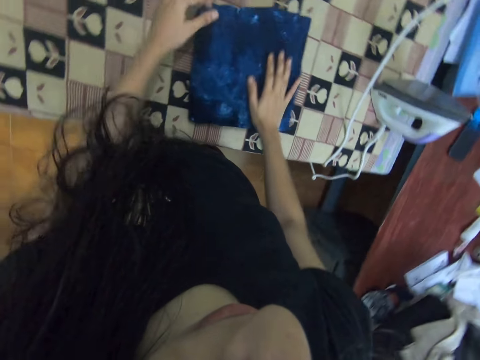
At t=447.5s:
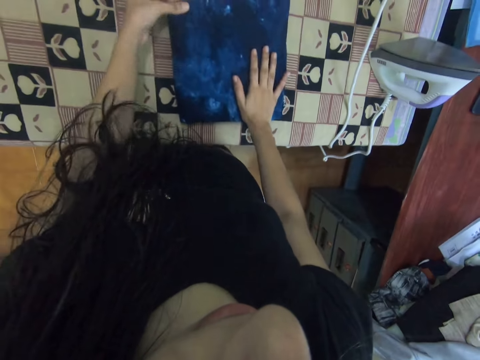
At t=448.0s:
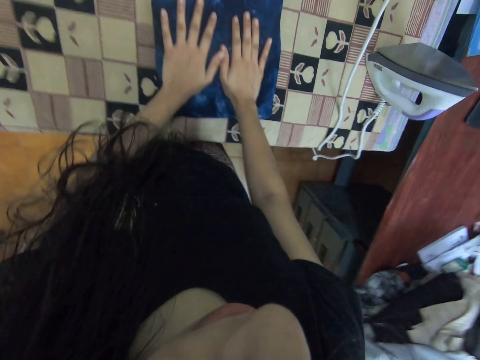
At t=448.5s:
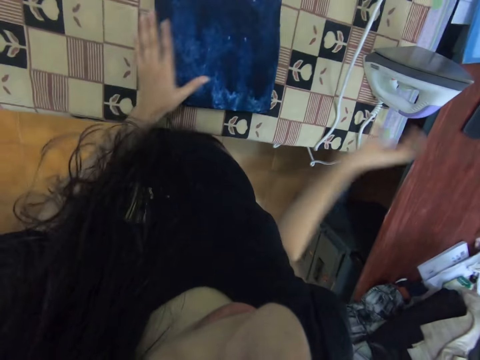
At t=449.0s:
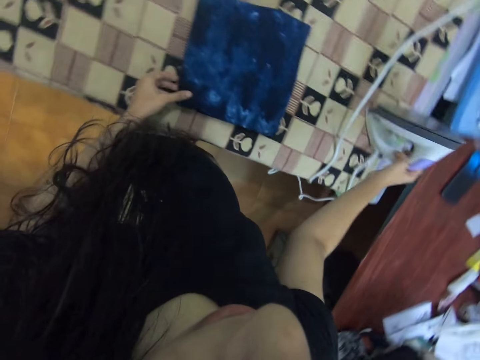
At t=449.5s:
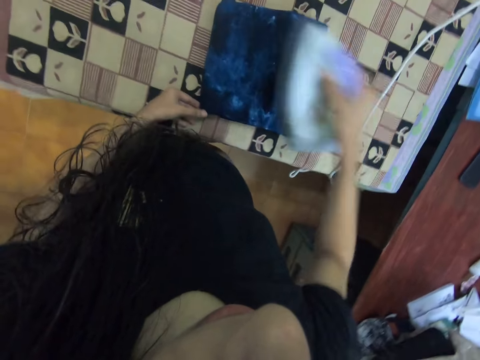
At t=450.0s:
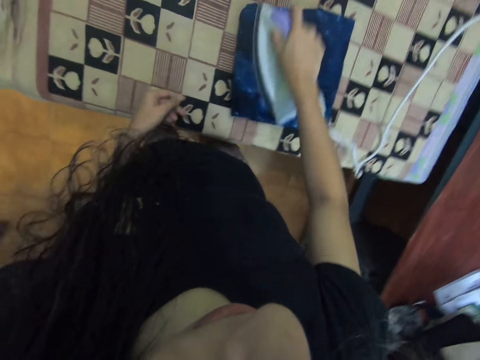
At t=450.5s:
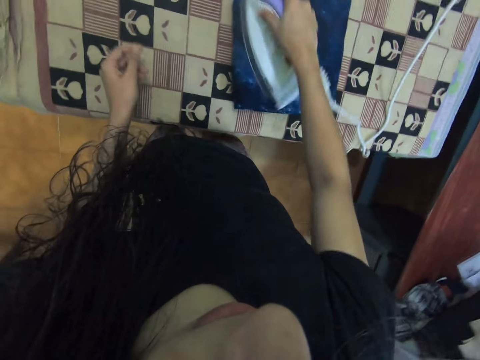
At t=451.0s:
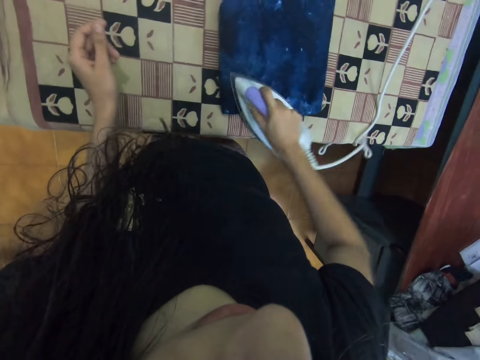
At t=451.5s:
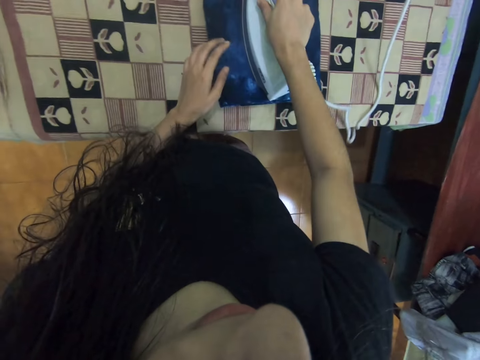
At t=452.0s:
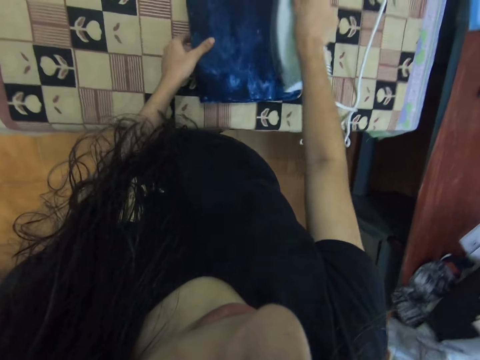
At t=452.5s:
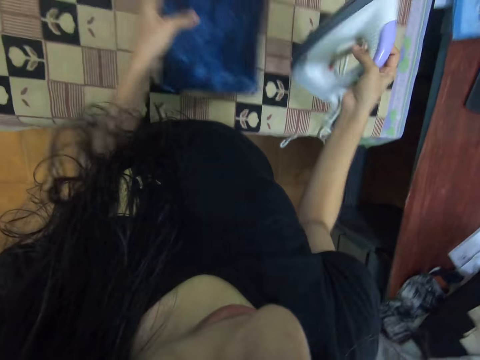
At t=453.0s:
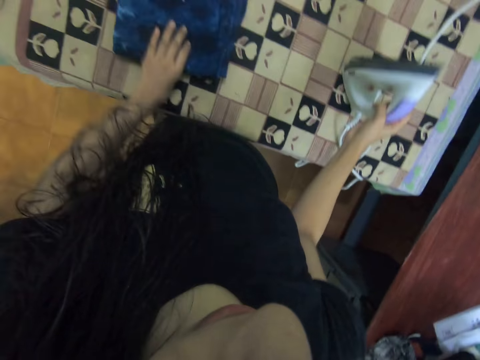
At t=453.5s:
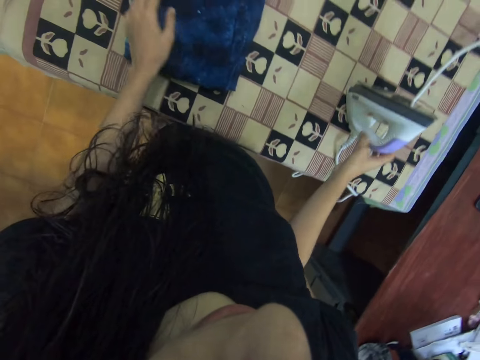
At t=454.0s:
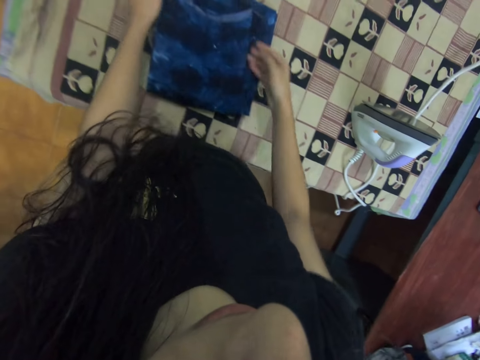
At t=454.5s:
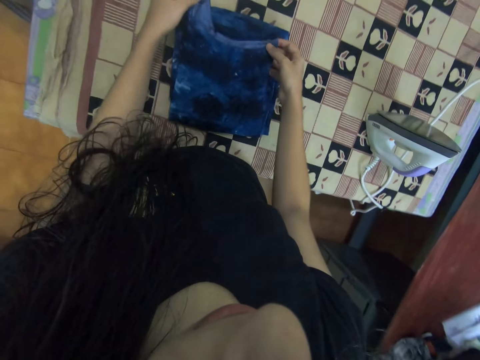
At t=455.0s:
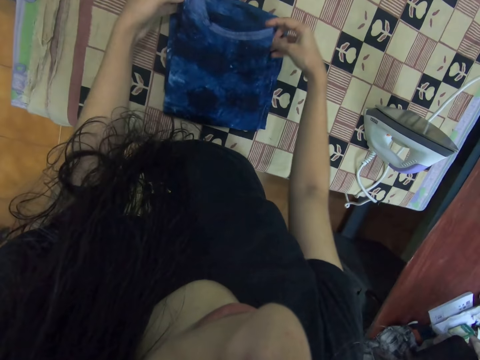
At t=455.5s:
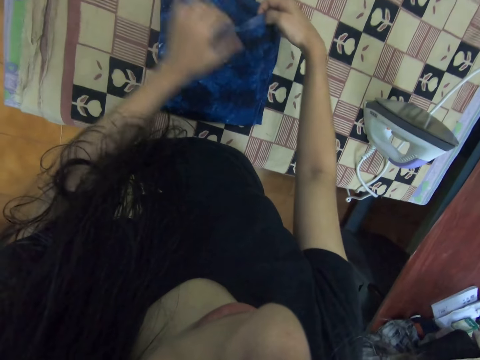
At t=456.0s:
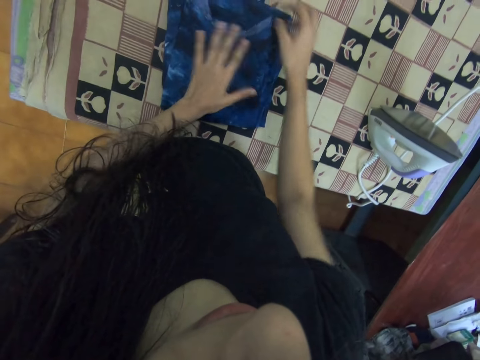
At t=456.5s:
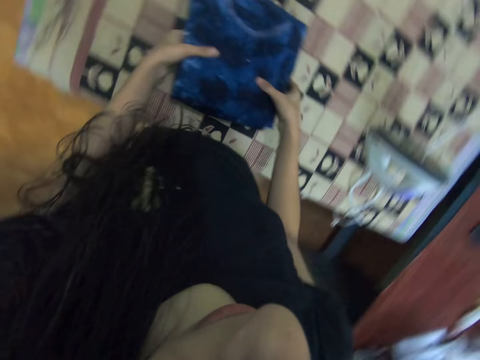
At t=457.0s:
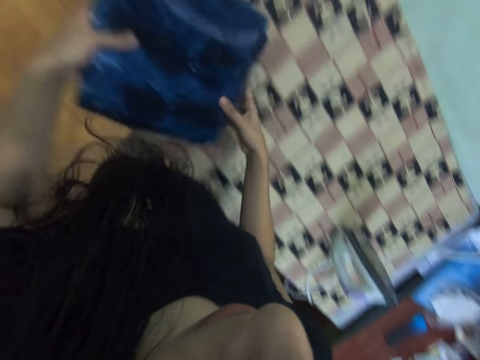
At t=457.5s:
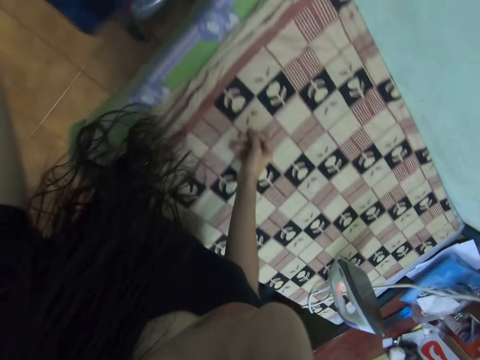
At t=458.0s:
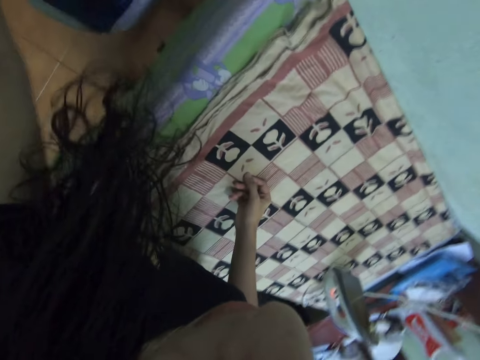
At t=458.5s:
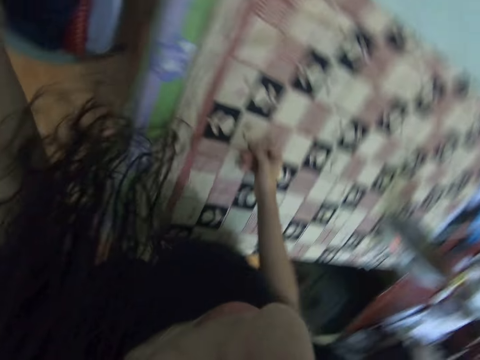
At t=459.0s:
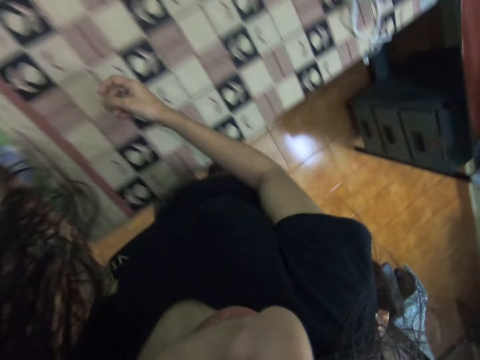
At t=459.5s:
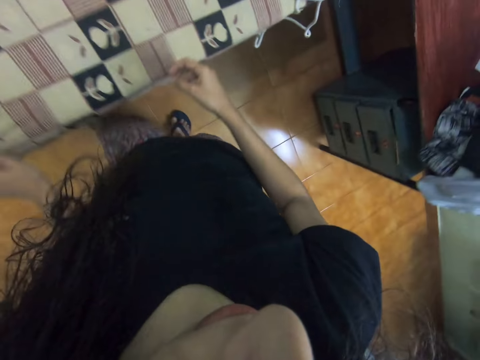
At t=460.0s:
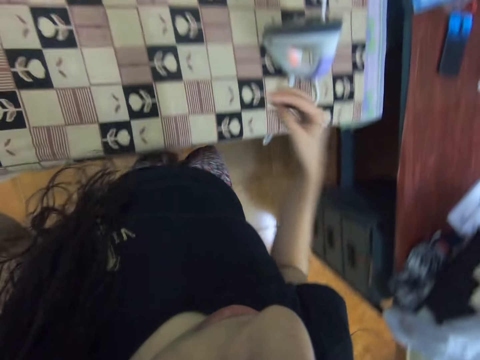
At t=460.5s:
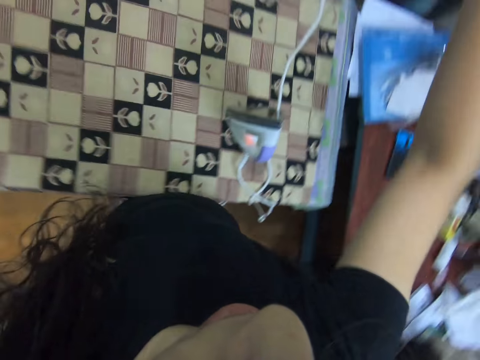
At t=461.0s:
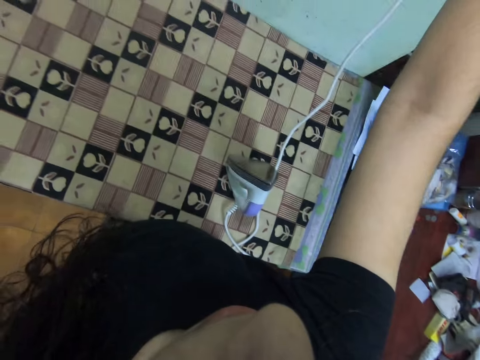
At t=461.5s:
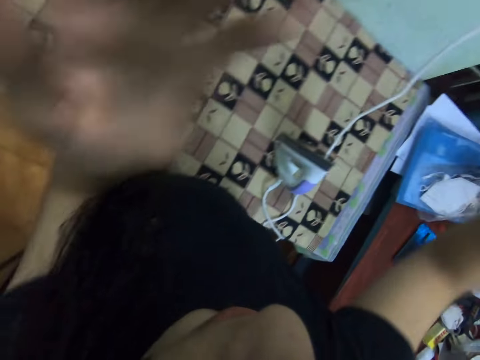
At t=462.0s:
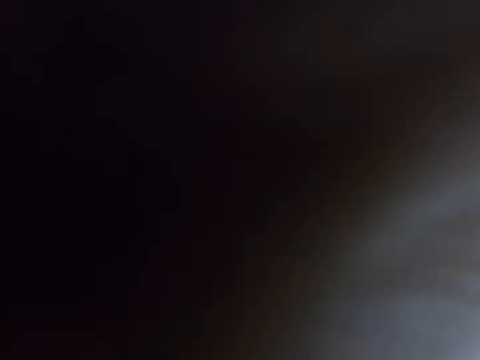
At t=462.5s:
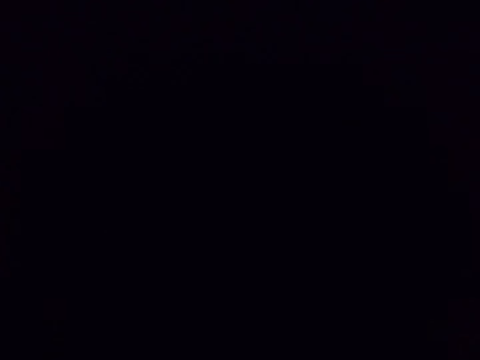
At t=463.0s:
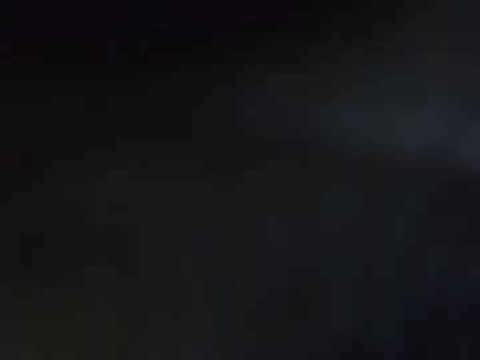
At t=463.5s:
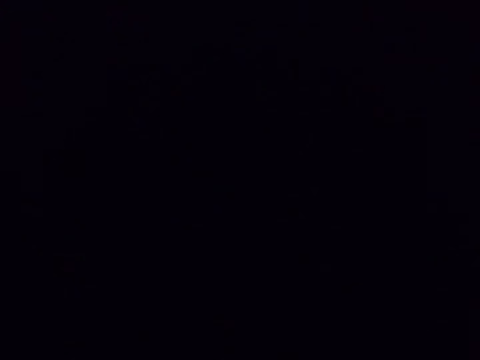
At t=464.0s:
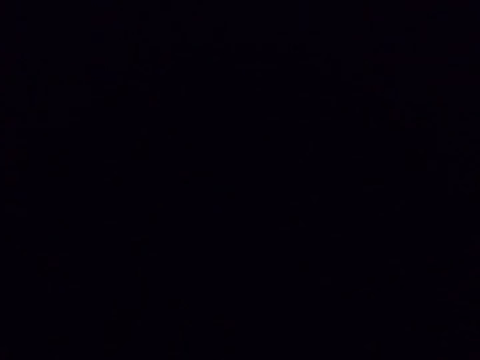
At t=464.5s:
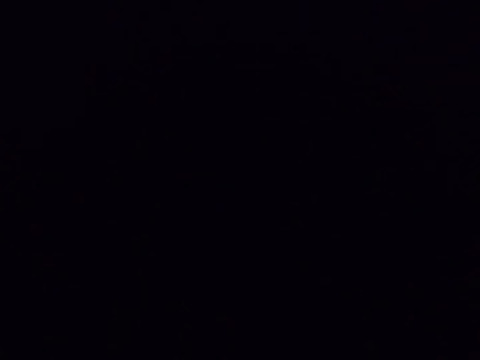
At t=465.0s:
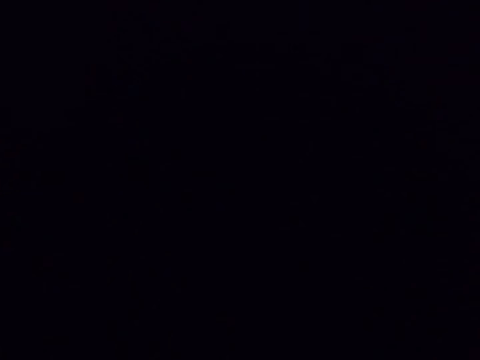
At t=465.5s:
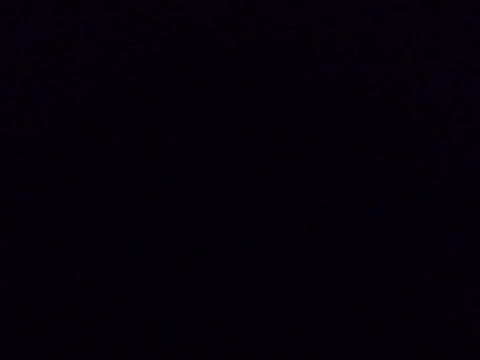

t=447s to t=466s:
The camera wearer picks up the iron box. They iron the cloth, turn the cloth, and place the iron box on the board. They adjust the cloth. They fold the cloth on the table. They put the cloth to the side. They do something. They adjust the camera.

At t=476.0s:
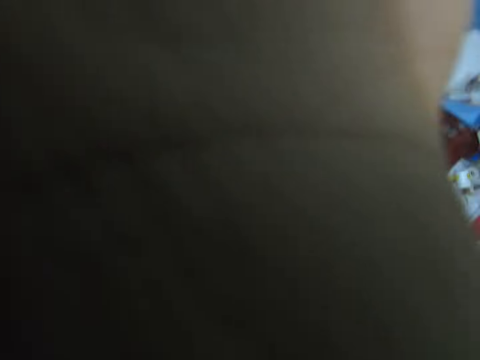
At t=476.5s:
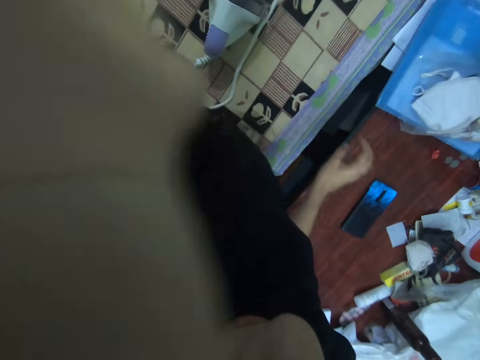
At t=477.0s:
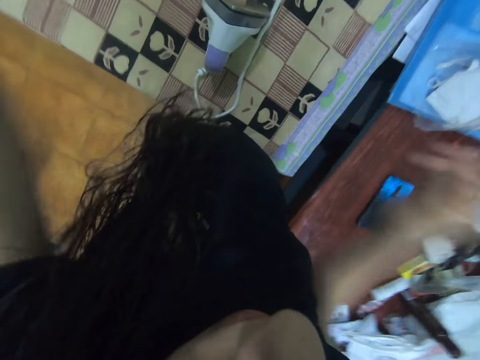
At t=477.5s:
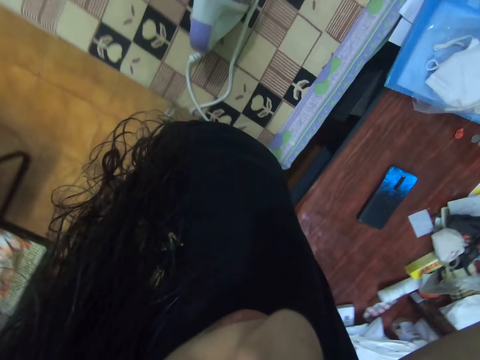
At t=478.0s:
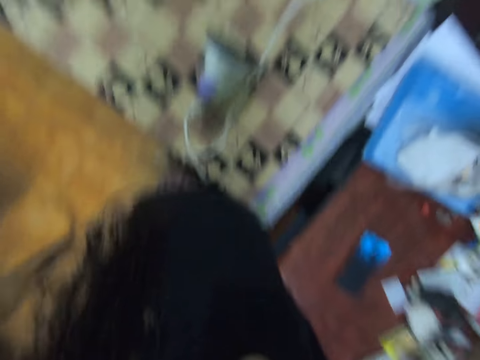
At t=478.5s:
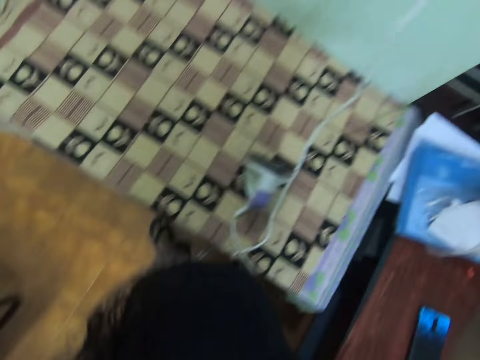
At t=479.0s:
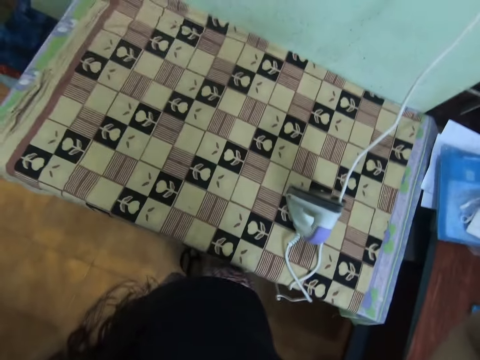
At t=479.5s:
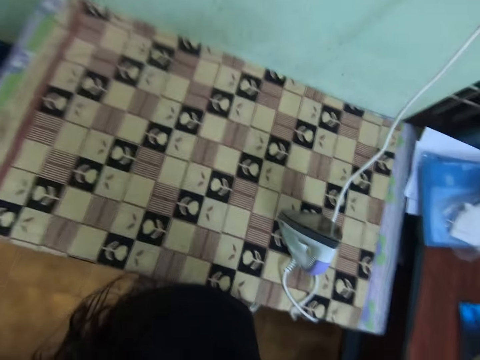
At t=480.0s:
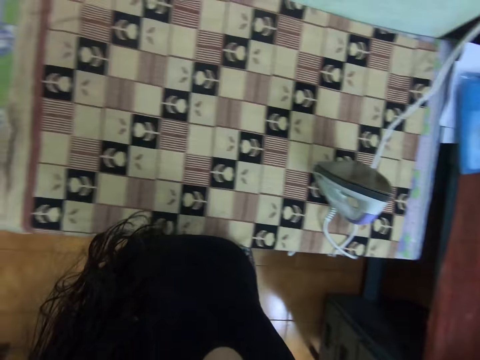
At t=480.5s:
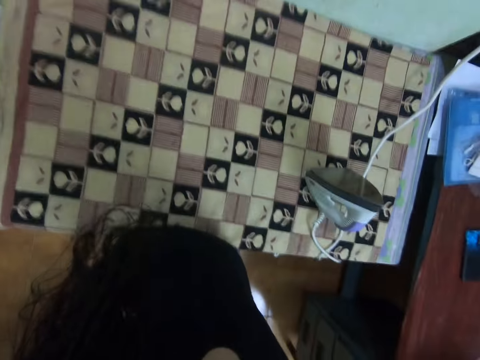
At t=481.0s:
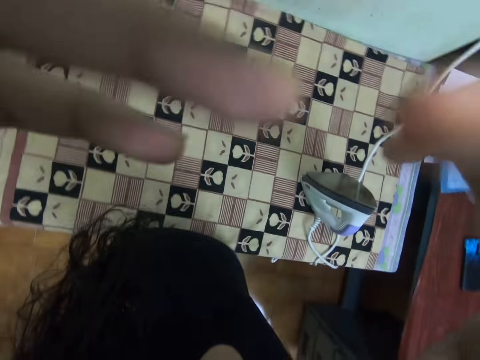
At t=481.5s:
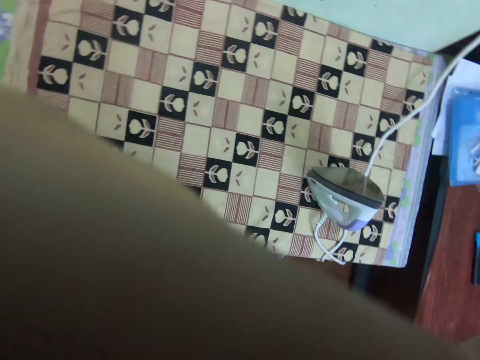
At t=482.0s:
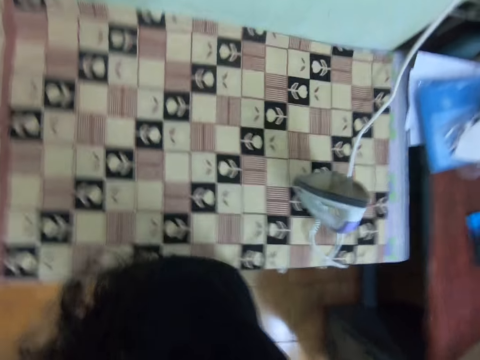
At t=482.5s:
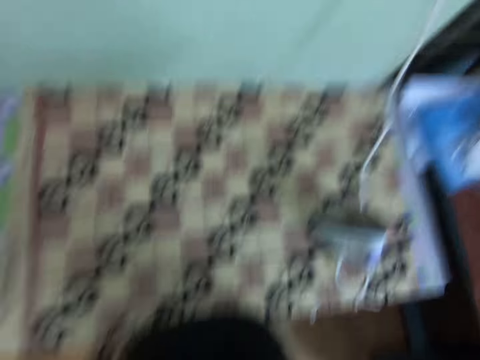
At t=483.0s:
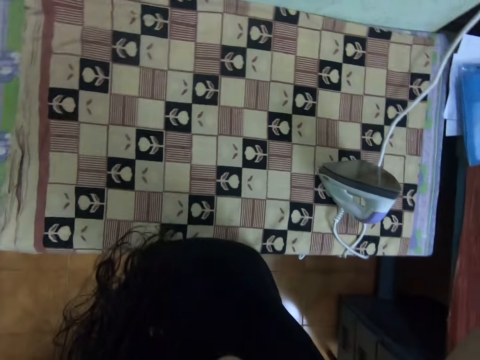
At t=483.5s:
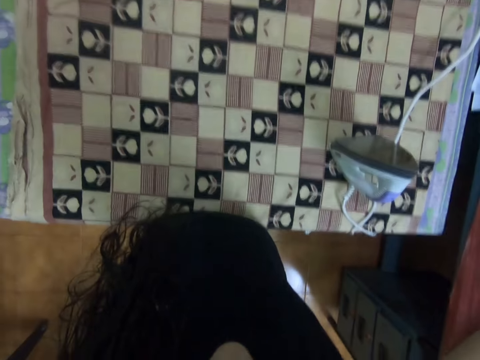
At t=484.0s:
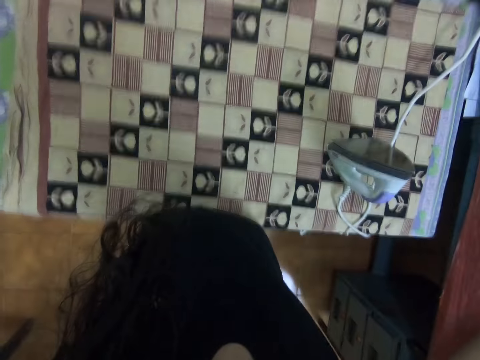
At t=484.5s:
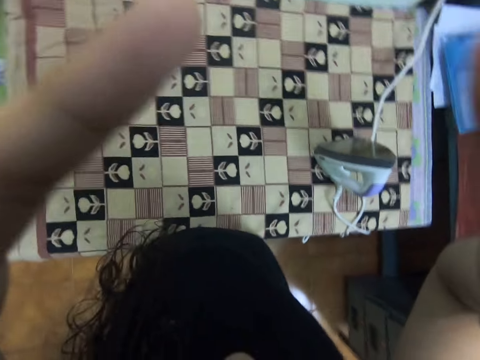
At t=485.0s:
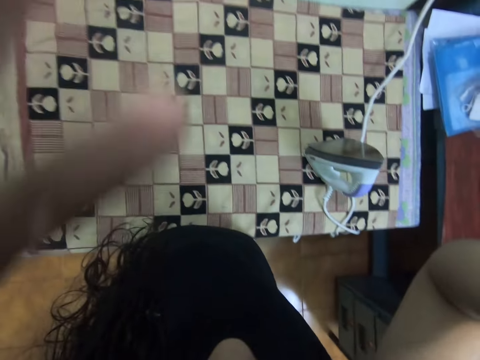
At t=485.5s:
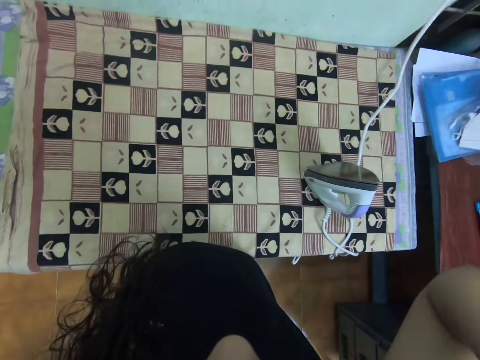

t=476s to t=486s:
The camera wearer adjusts the camera.
